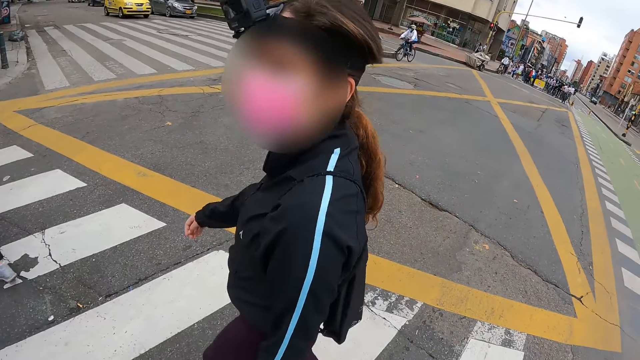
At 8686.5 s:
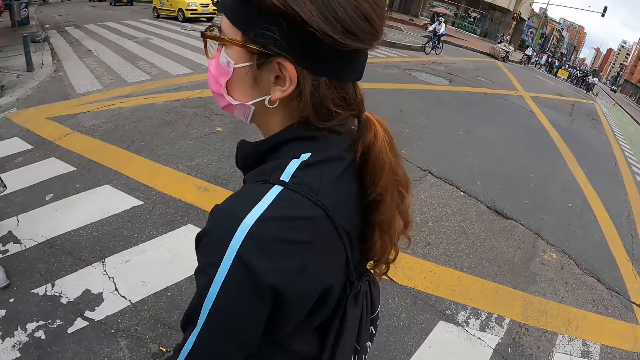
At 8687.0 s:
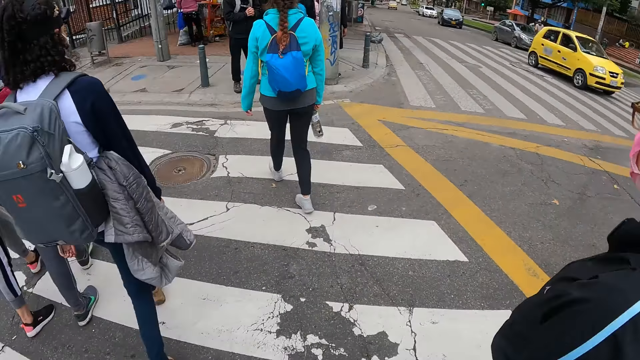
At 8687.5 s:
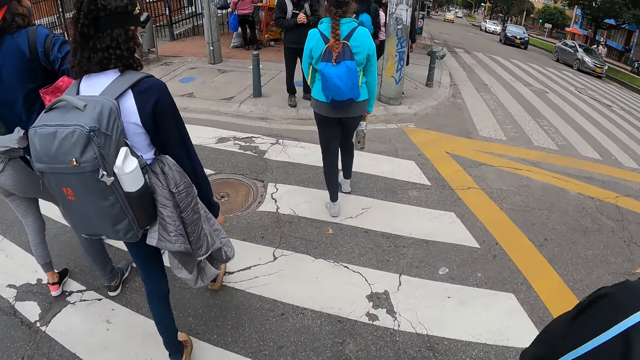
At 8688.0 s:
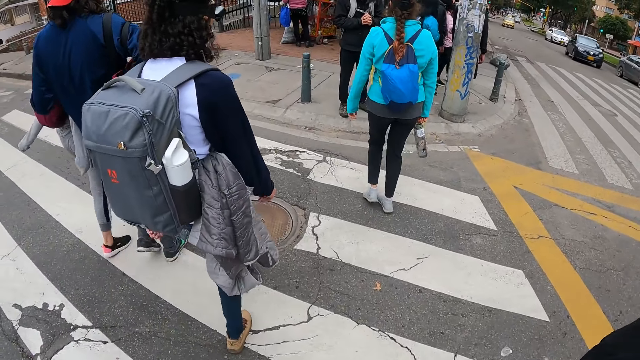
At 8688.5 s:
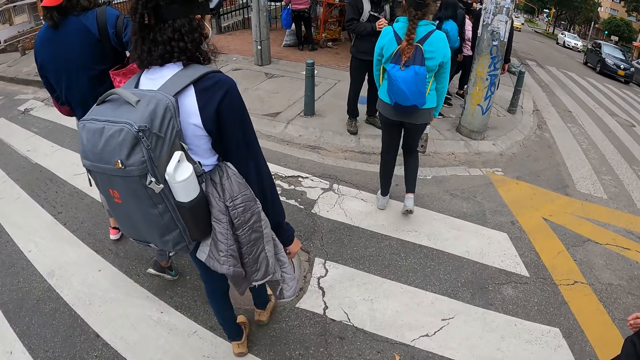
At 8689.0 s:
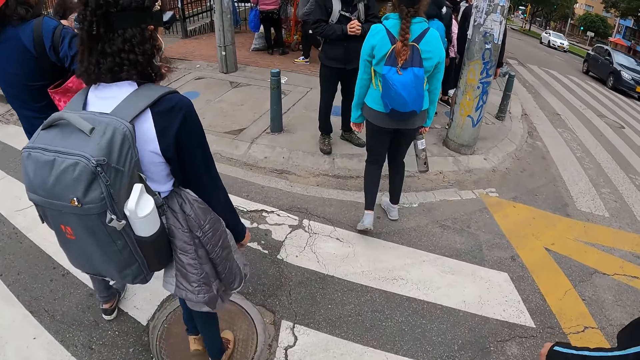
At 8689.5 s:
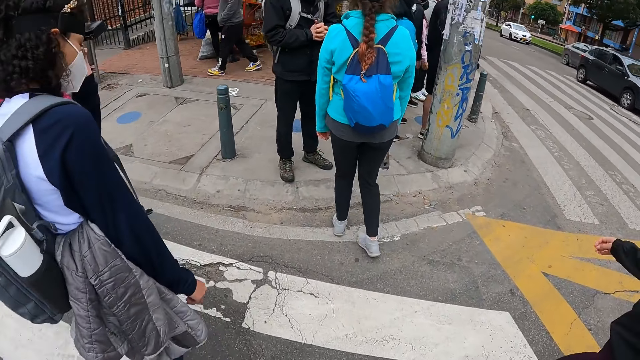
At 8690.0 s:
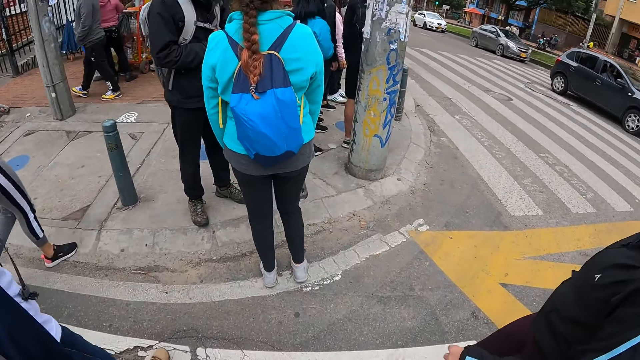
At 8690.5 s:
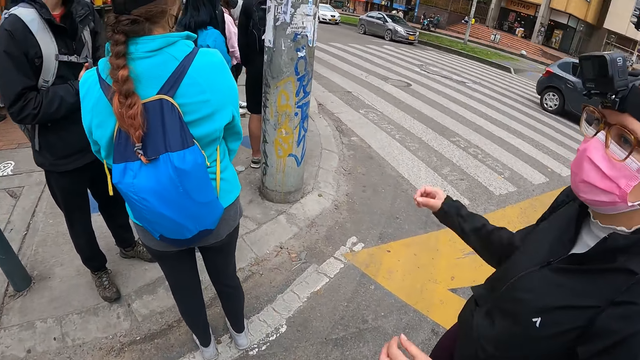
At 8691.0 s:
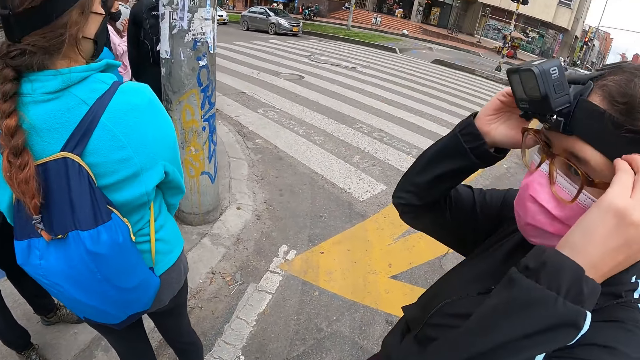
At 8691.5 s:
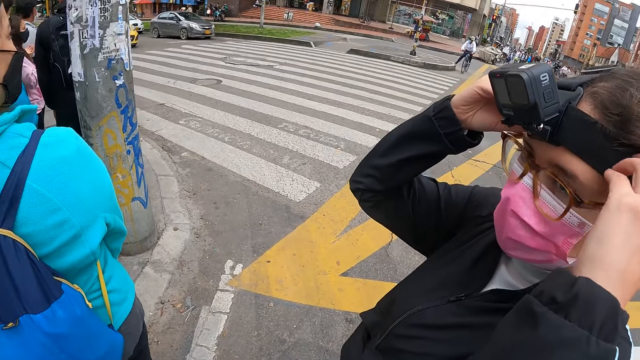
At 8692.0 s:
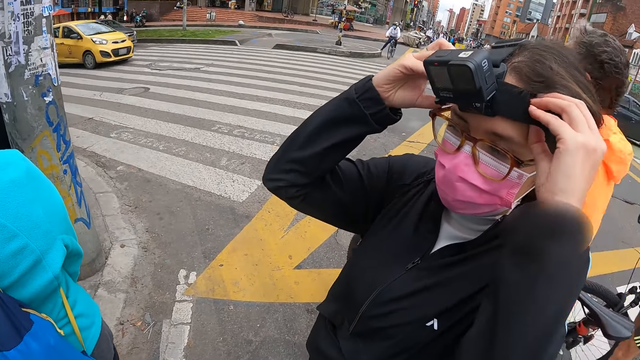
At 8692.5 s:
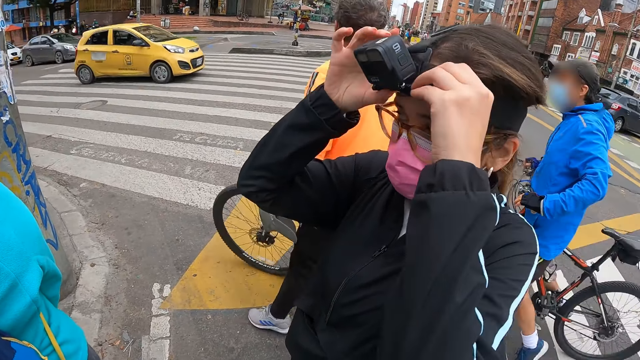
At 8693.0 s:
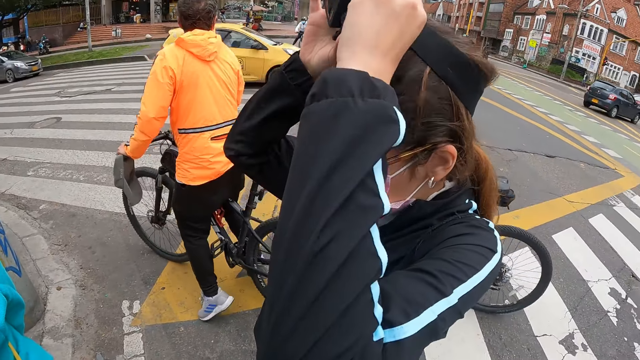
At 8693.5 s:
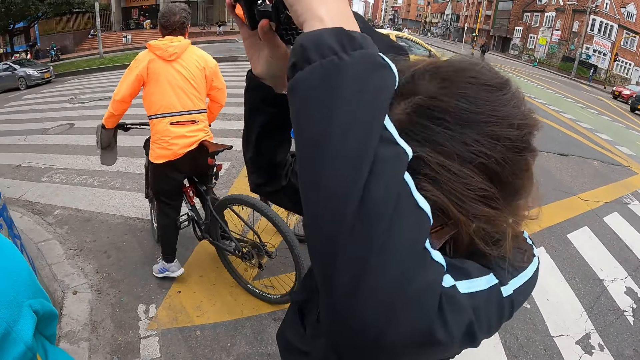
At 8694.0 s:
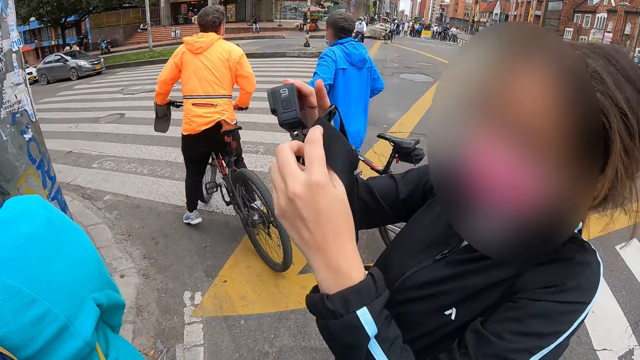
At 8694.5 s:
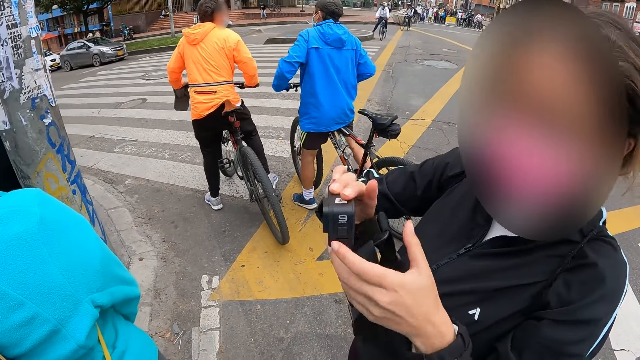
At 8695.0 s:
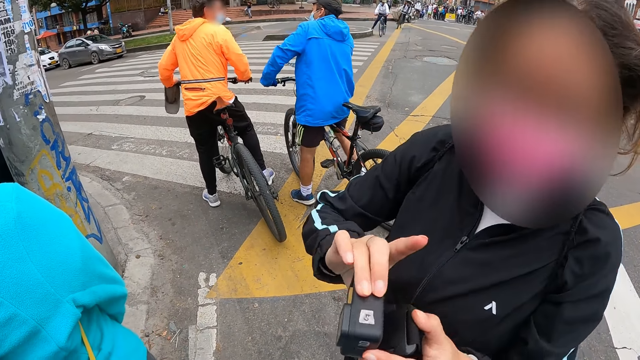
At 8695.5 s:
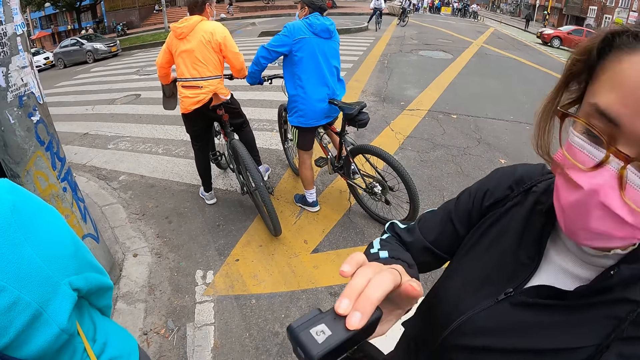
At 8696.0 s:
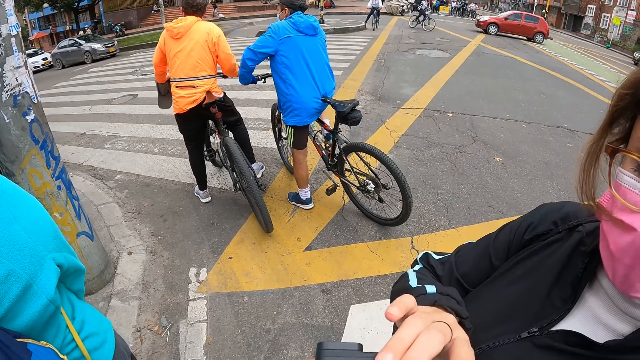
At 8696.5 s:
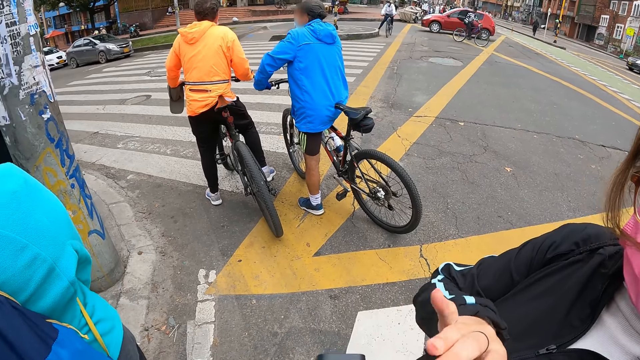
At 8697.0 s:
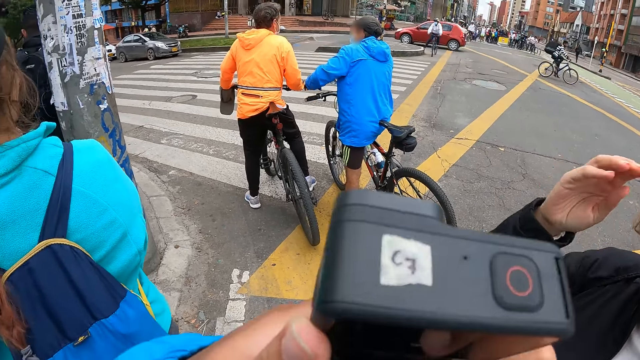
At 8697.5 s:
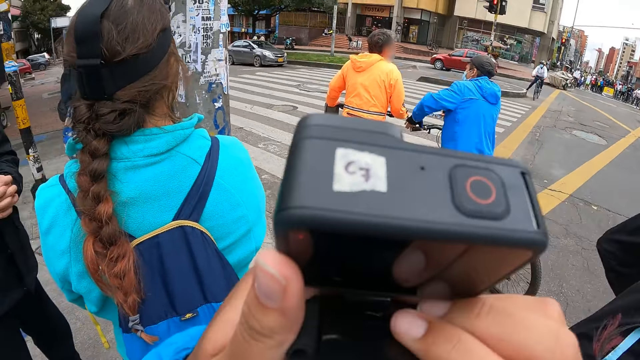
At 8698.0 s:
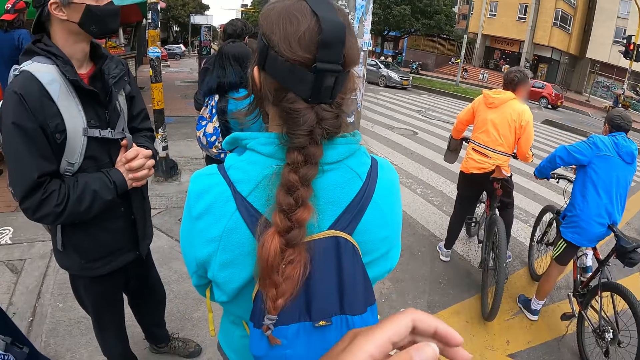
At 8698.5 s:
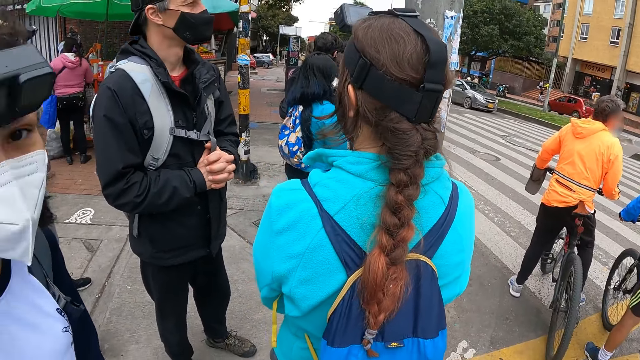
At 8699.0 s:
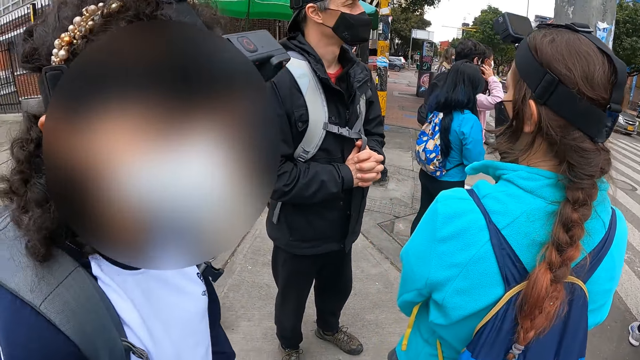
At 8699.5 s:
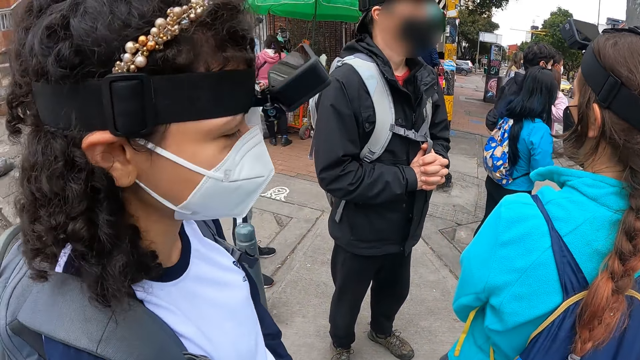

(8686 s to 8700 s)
The camera wearer stops. The woman removes a camera from her head with both hands. The camera wearer takes the camera from the woman with both hands. They look around and adjust the camera with both hands.

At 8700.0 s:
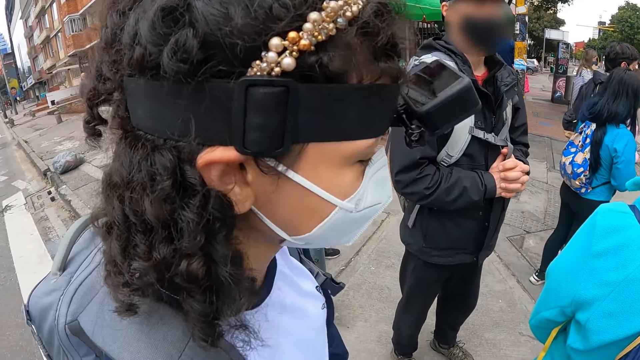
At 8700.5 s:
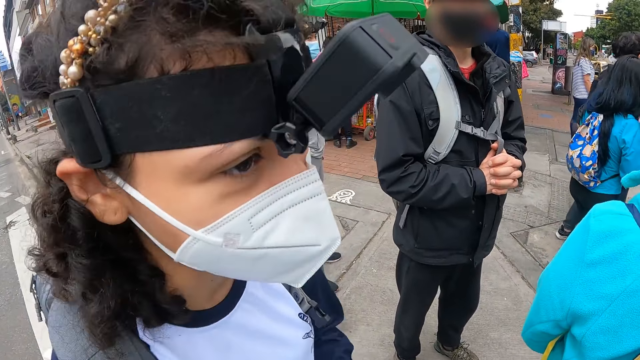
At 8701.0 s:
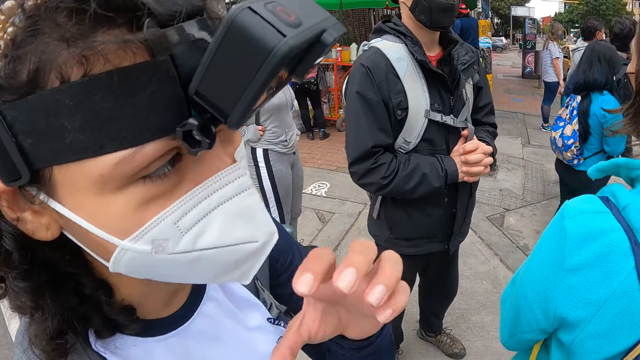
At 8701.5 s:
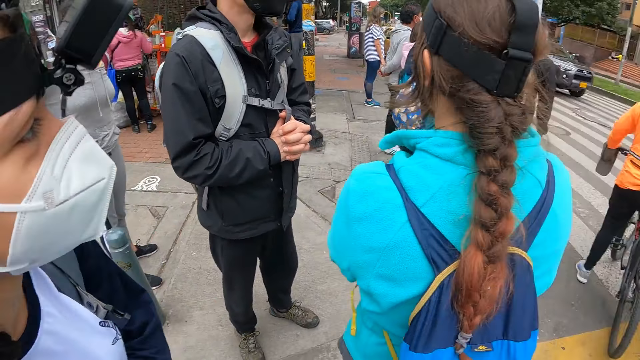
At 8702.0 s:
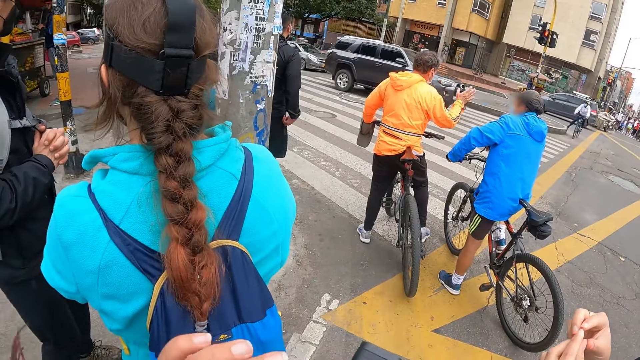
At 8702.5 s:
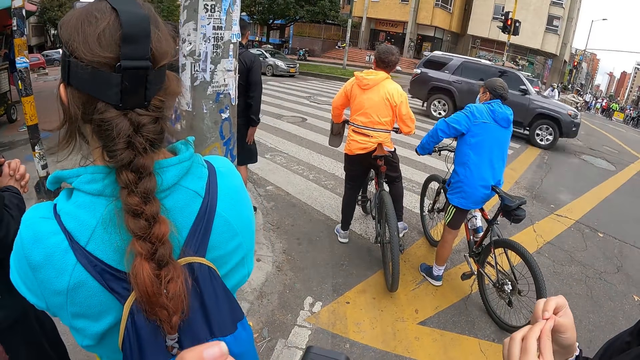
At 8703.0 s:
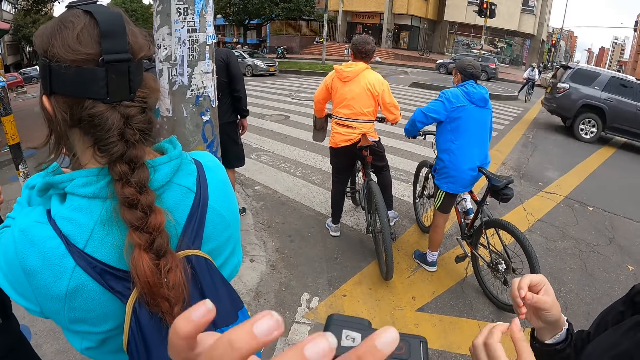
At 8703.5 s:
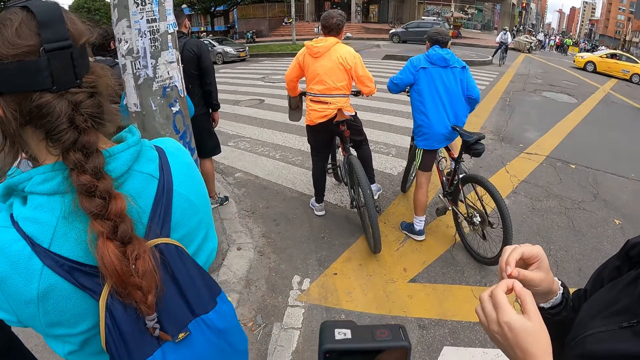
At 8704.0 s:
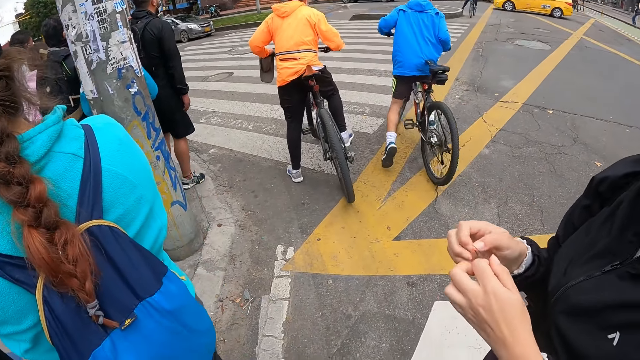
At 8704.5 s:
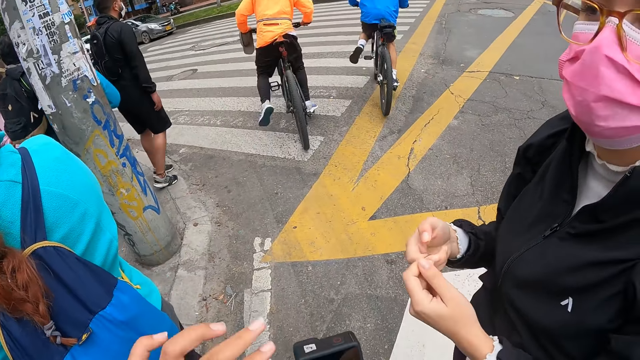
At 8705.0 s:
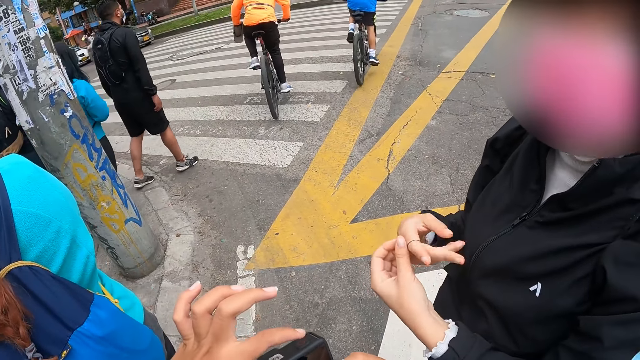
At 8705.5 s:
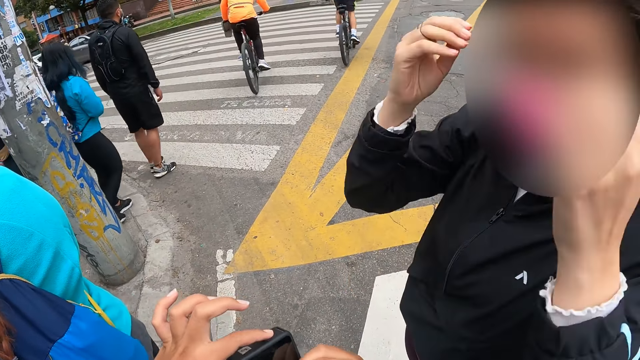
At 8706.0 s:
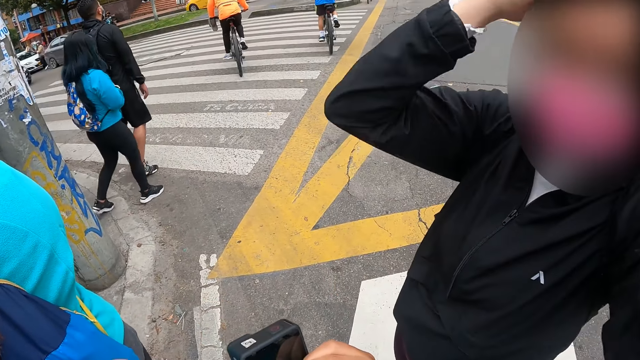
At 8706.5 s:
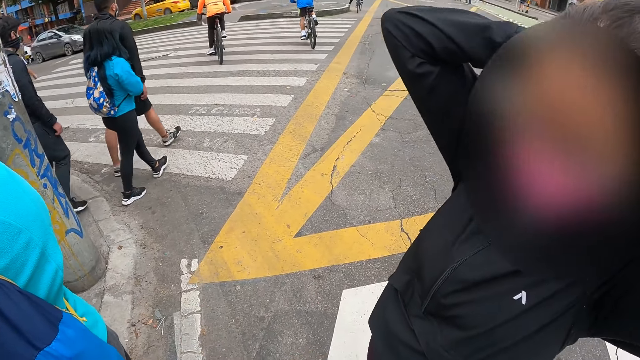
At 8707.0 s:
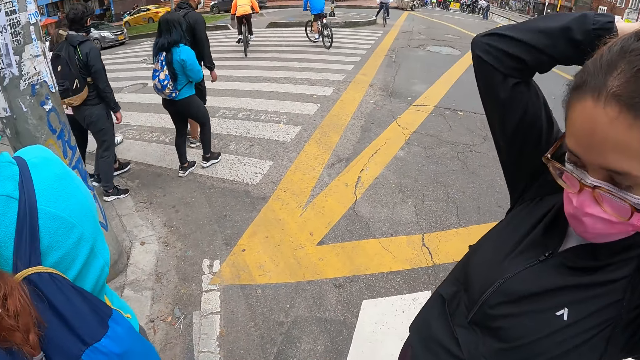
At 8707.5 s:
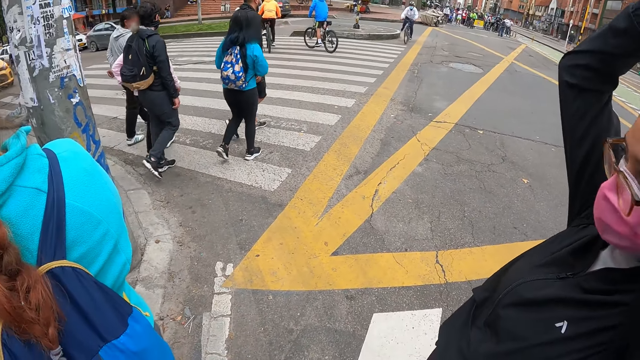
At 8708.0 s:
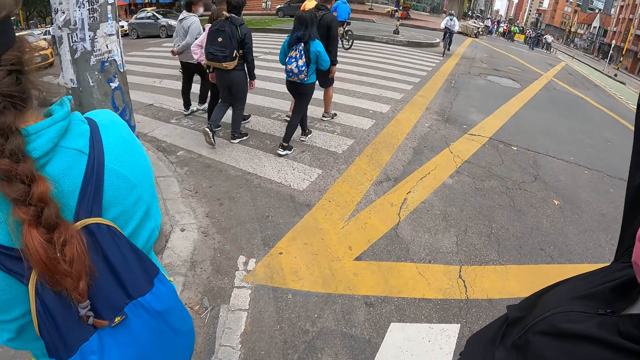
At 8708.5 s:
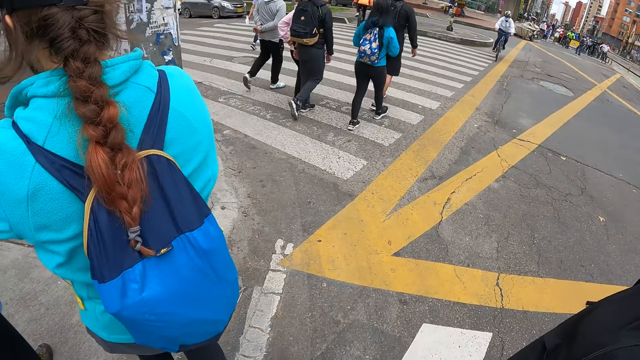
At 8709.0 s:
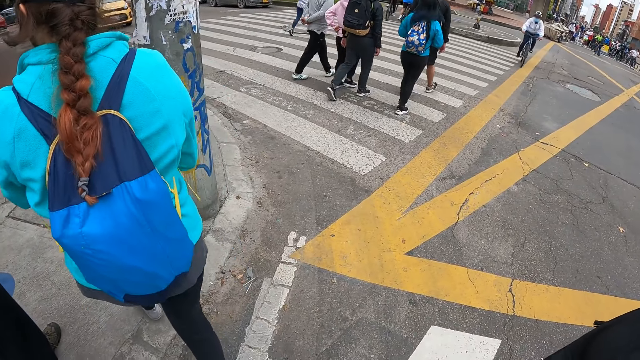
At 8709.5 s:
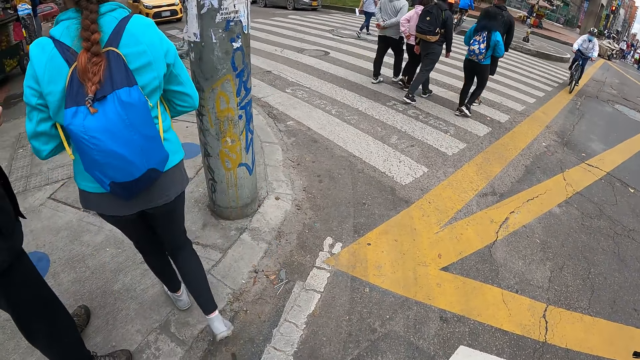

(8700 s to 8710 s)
The woman adjusts a rubber band with both hands and packs her hair with the rubber band in both hands.
